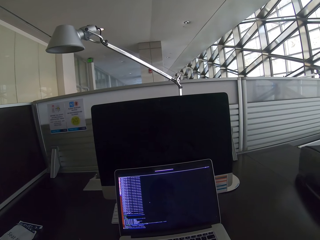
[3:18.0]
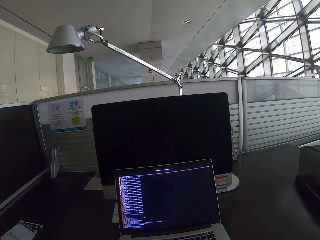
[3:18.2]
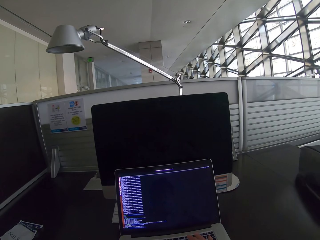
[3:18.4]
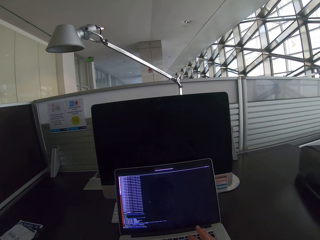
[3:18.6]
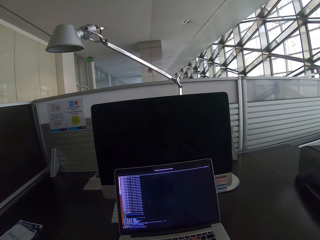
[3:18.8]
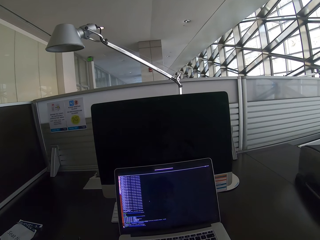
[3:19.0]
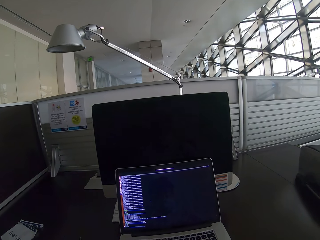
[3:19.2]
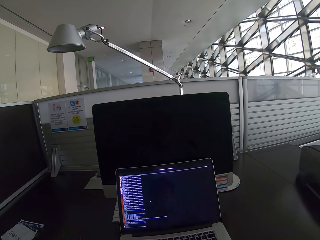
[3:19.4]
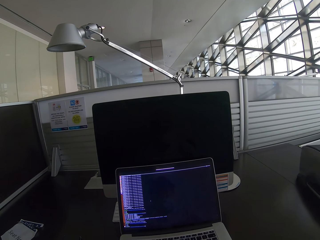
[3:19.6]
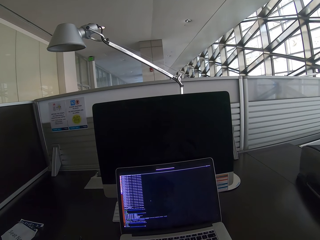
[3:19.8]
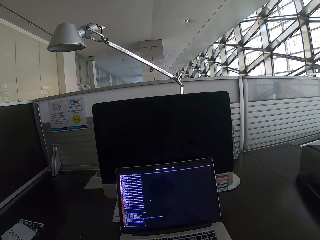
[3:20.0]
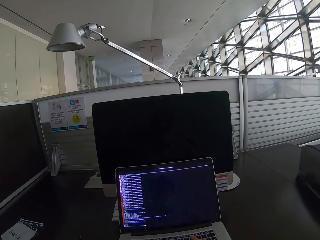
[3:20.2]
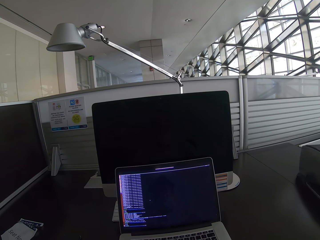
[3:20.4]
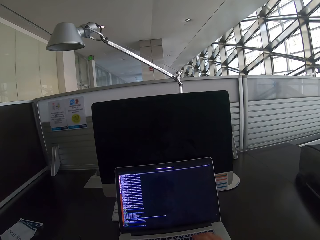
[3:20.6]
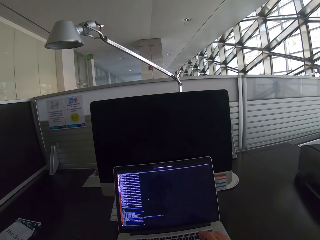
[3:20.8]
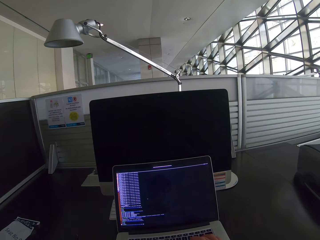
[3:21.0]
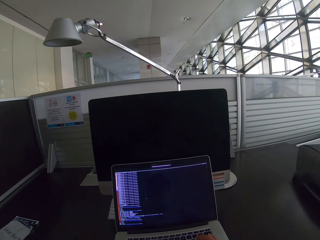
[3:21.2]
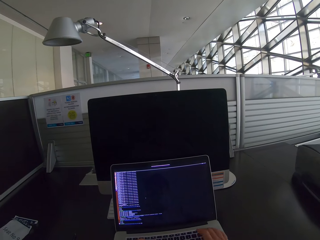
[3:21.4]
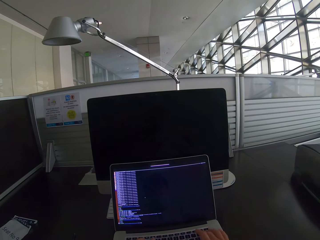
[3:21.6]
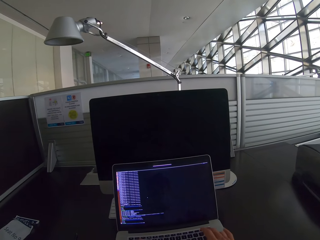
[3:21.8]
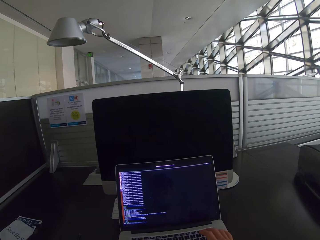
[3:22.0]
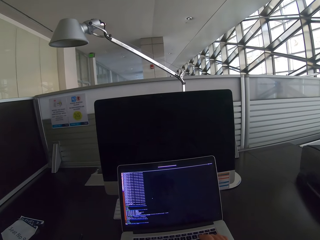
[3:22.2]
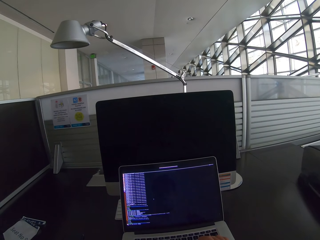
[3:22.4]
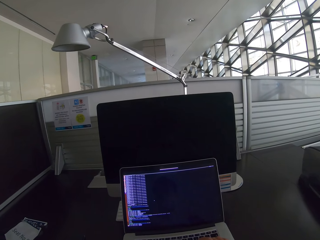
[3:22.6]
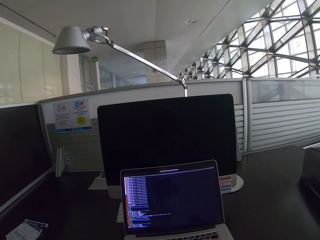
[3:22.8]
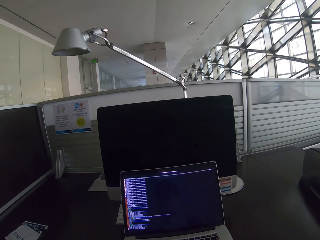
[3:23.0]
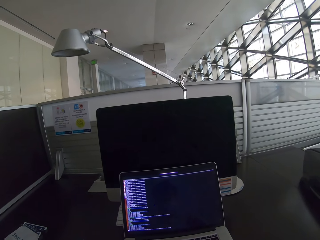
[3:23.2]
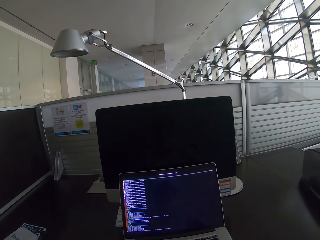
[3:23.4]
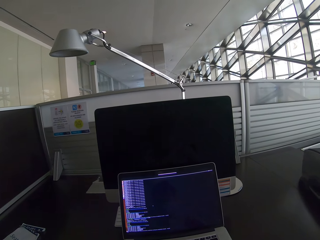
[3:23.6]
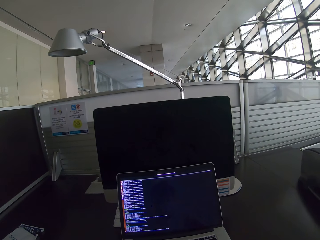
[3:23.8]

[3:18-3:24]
The camera wearer presses the keyboard.

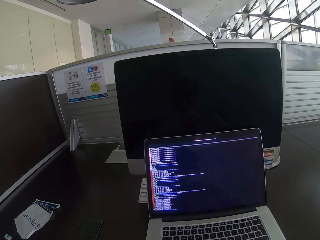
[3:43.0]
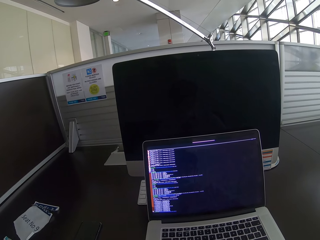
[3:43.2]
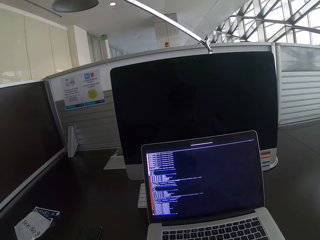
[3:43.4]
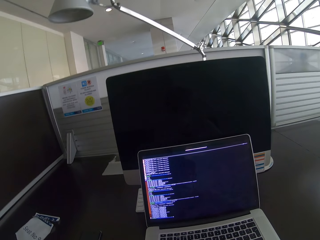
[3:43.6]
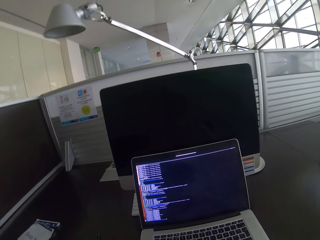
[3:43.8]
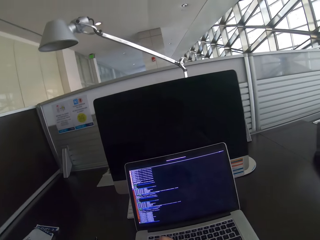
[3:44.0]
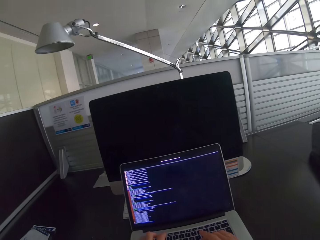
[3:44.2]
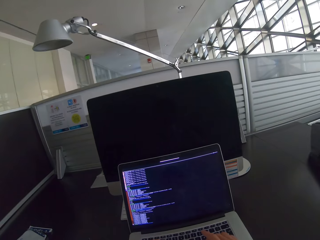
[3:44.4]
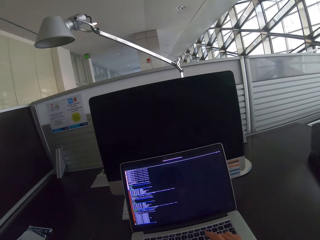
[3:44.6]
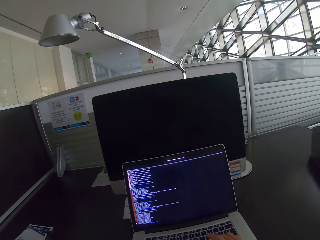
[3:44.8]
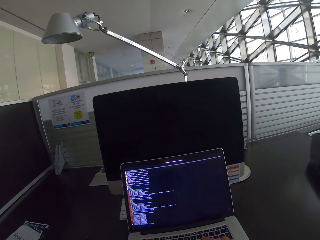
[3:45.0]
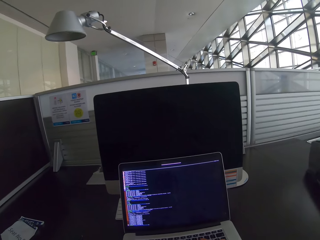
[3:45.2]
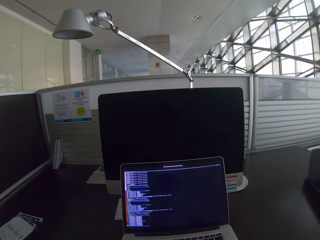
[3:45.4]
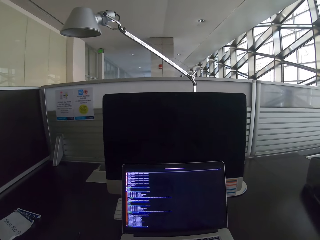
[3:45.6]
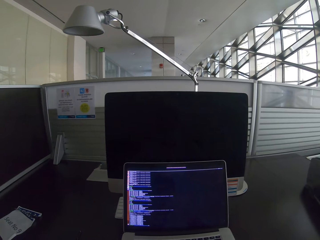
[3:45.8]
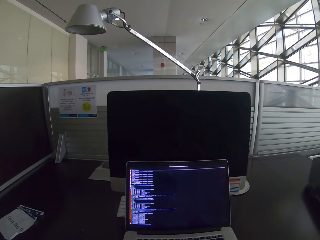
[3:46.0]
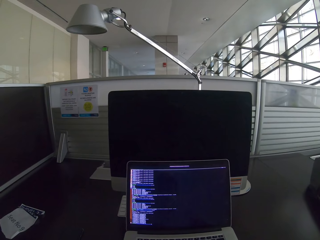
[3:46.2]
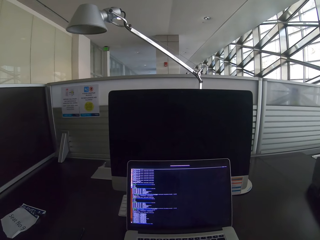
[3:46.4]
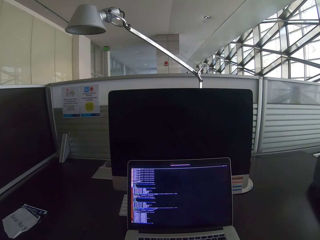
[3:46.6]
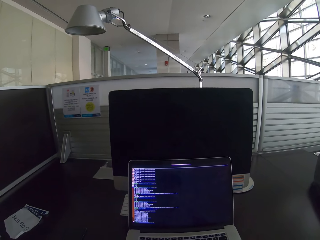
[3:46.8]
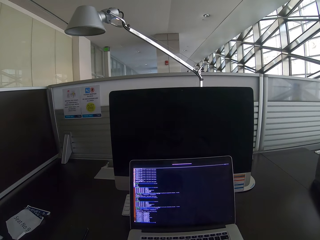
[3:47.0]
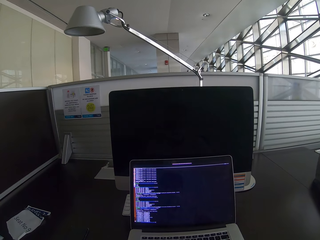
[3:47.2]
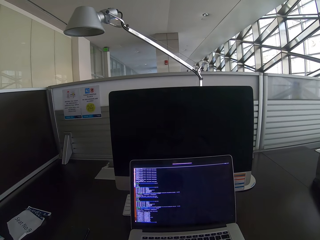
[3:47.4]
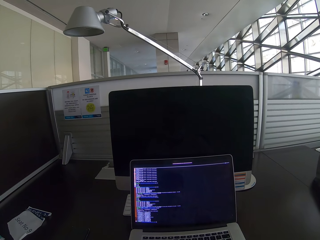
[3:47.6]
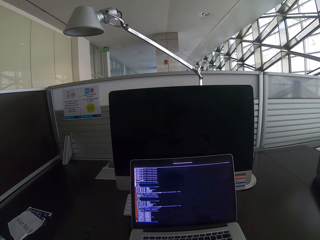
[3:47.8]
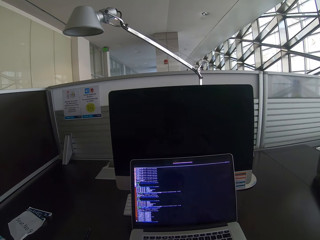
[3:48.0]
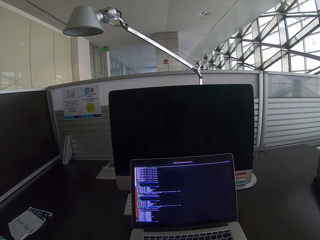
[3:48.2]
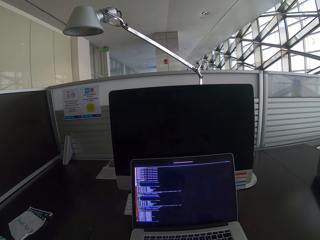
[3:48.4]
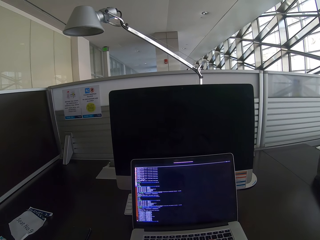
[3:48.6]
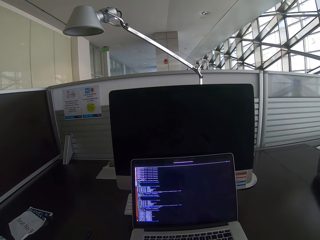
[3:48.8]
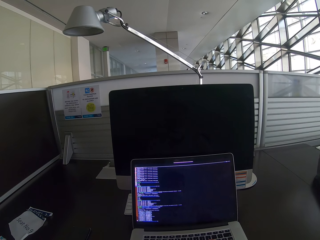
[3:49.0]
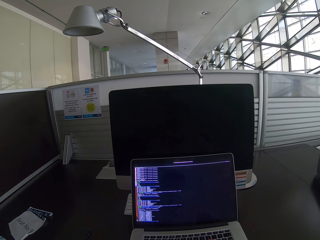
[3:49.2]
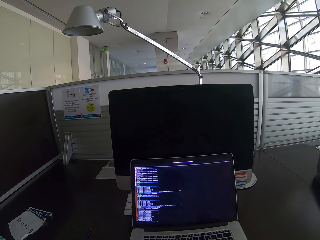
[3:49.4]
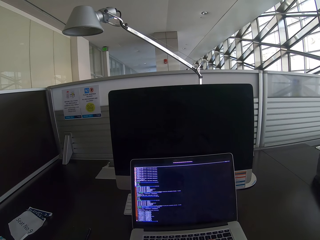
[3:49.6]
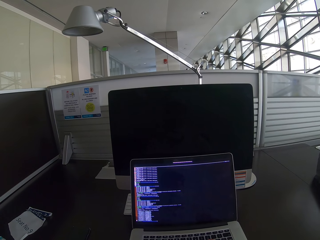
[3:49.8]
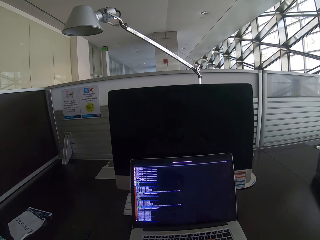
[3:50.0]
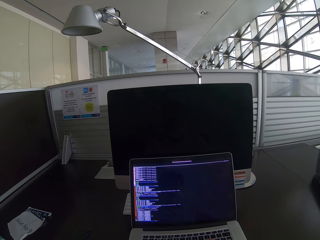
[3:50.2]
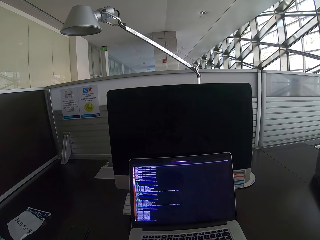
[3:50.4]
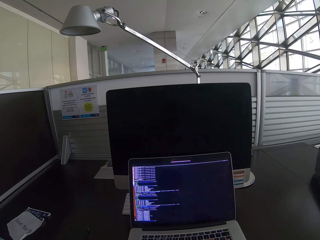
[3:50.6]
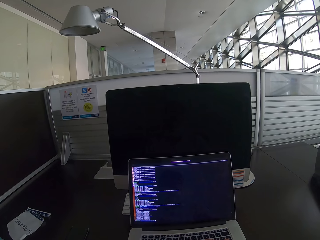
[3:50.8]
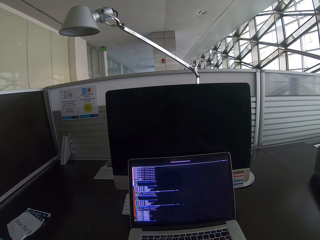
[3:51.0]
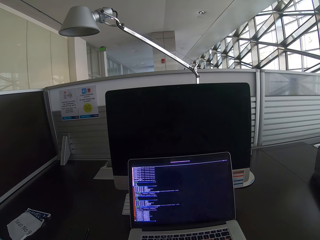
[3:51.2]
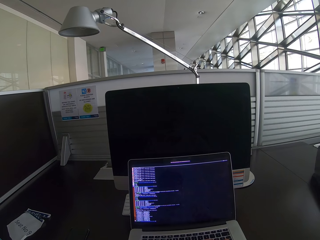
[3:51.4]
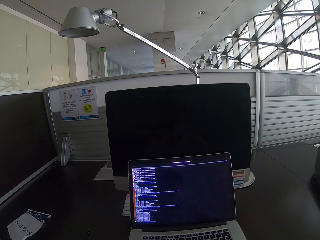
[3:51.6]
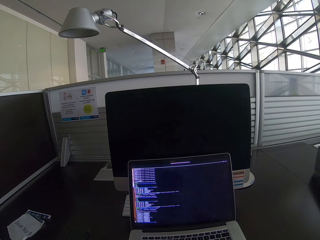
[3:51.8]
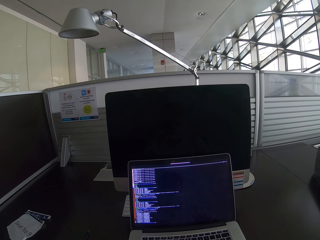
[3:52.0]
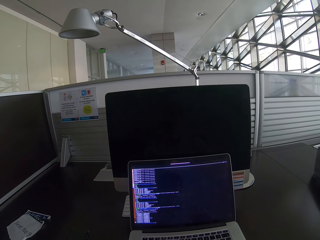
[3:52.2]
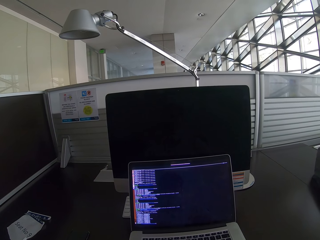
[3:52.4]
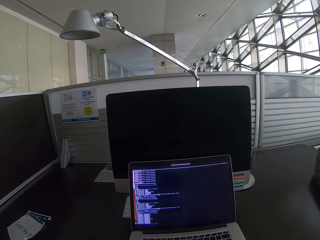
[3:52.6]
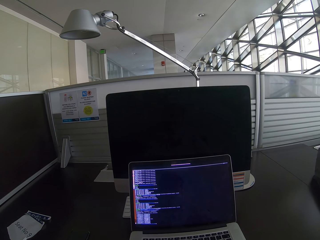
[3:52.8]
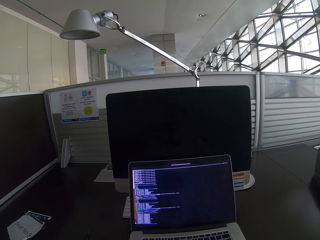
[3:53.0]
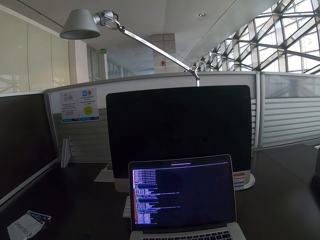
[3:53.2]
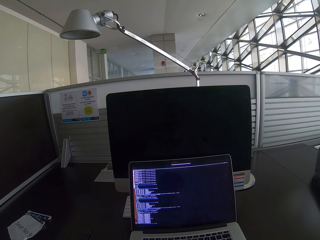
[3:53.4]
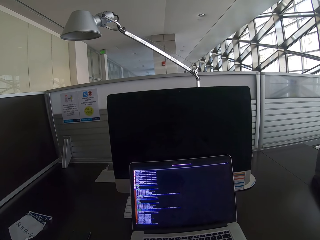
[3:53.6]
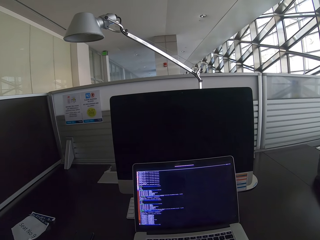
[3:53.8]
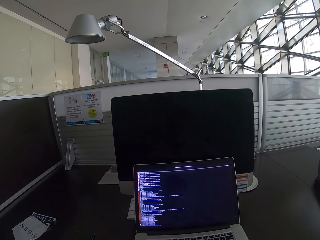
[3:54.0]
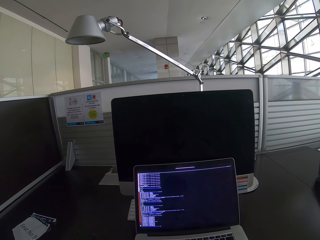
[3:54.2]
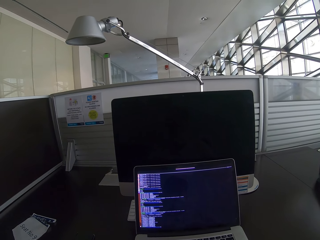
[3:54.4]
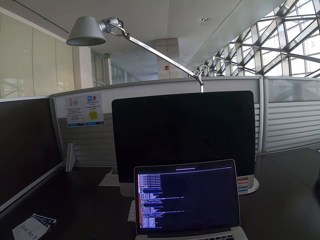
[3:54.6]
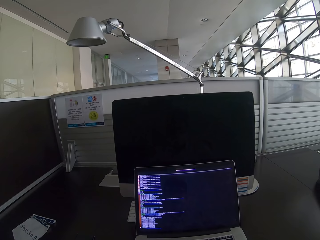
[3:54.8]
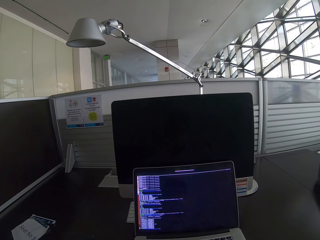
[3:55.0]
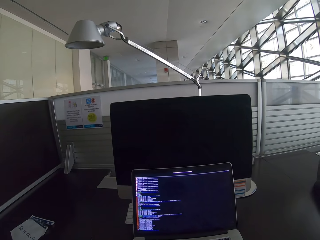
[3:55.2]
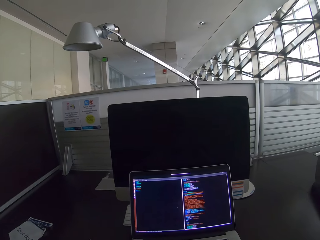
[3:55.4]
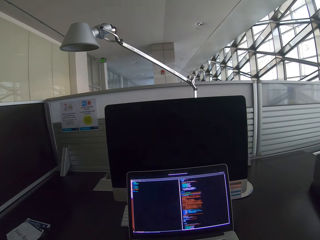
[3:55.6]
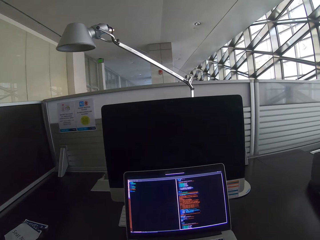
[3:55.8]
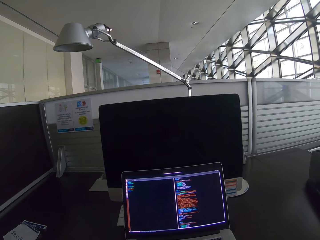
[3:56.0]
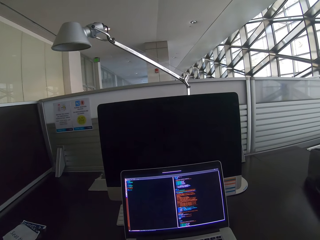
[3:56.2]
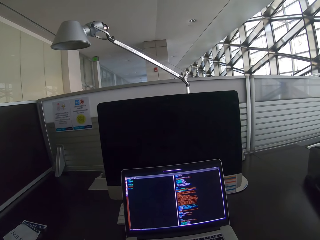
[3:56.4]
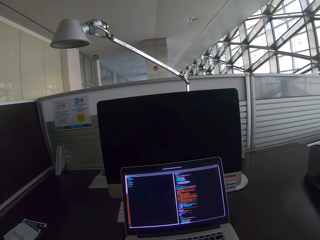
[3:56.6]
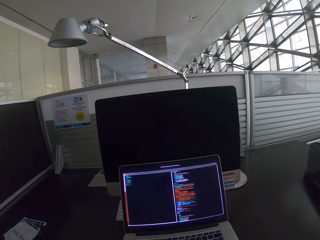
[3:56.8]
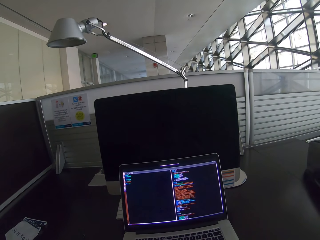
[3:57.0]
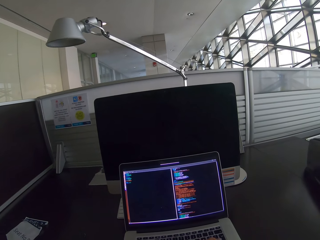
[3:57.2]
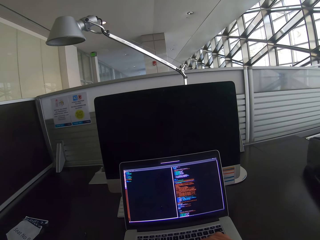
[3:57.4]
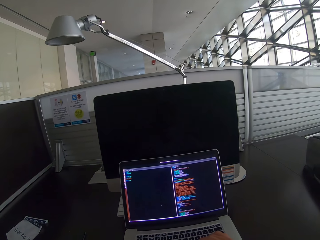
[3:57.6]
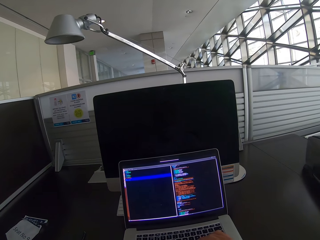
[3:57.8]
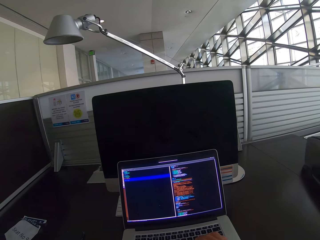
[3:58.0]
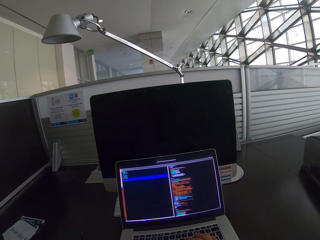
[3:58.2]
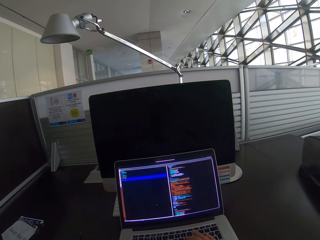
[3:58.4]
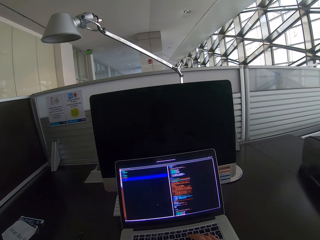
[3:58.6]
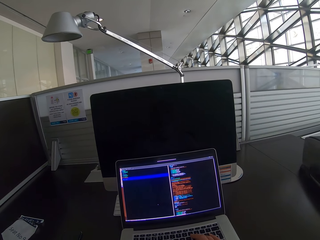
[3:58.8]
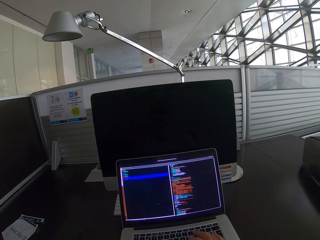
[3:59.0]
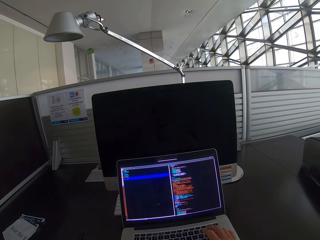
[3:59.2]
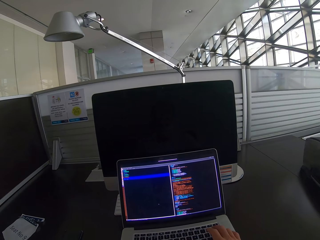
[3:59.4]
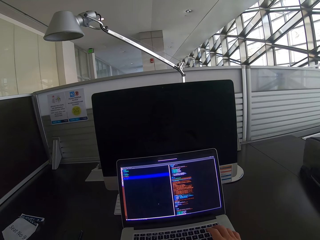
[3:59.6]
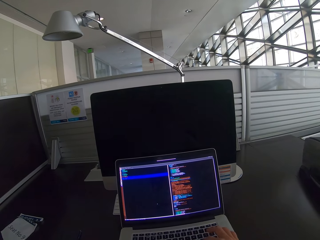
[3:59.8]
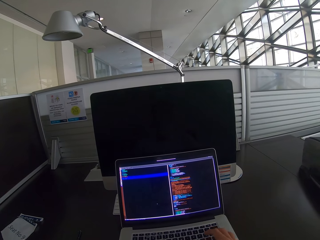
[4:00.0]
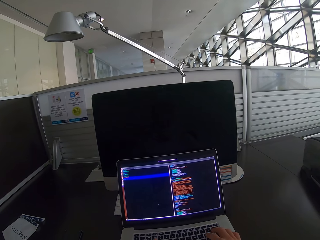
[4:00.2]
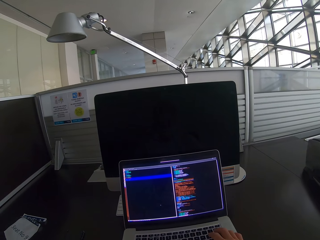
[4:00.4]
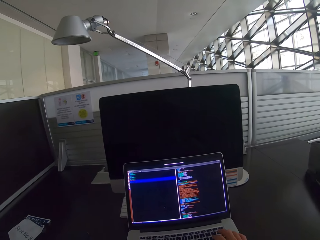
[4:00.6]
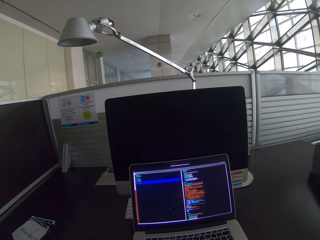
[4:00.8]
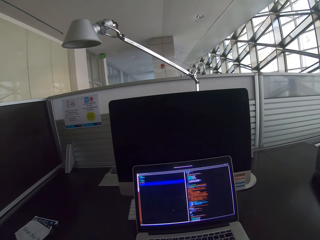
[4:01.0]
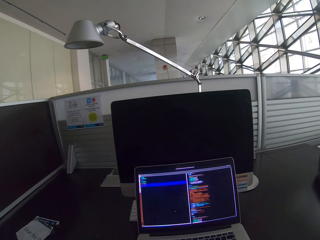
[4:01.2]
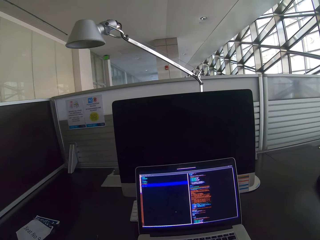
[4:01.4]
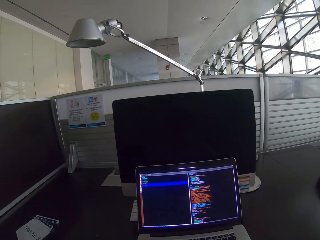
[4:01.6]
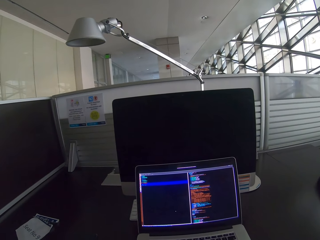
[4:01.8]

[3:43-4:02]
The camera wearer operates the laptop. They click the laptop and press the keyboard.
